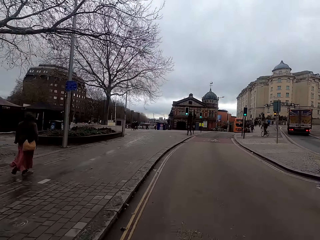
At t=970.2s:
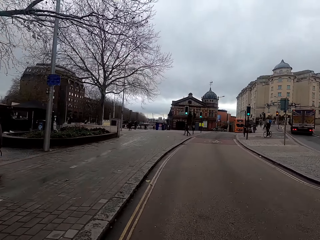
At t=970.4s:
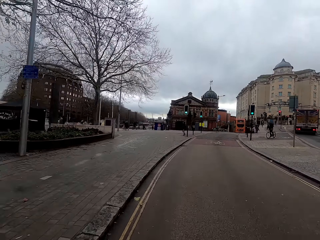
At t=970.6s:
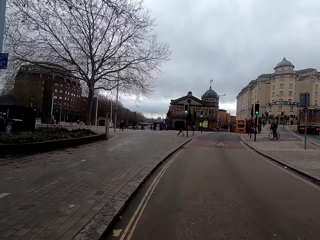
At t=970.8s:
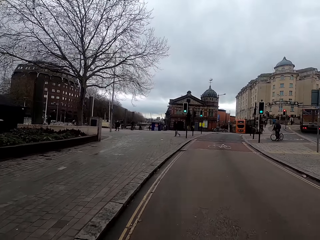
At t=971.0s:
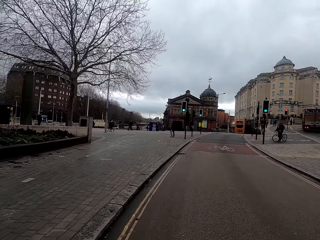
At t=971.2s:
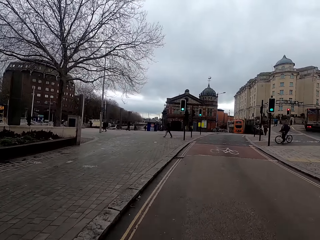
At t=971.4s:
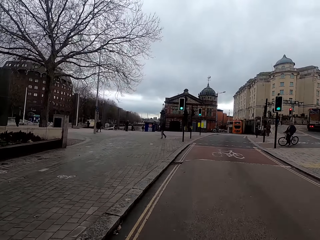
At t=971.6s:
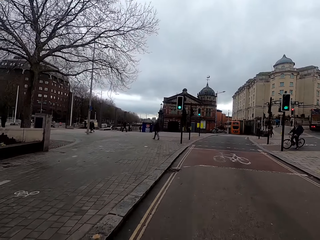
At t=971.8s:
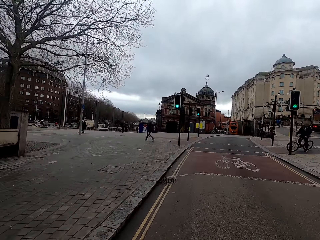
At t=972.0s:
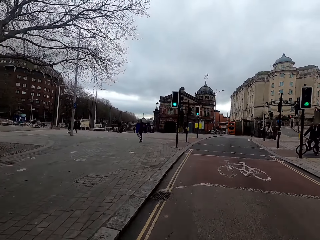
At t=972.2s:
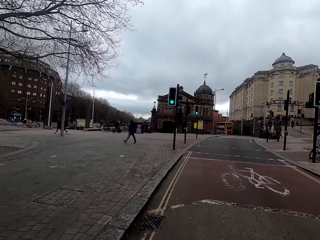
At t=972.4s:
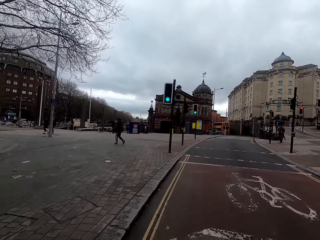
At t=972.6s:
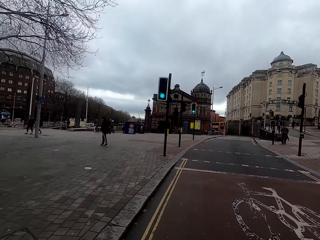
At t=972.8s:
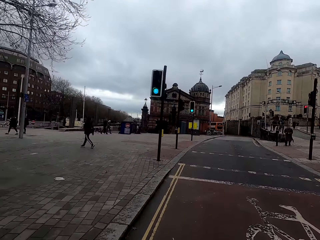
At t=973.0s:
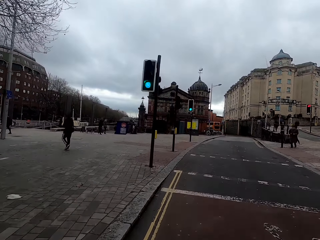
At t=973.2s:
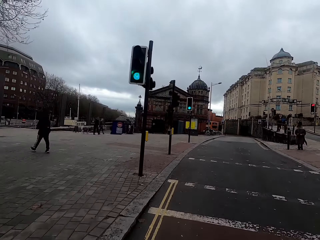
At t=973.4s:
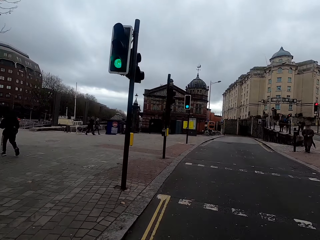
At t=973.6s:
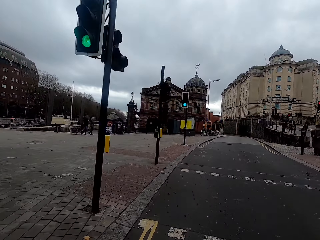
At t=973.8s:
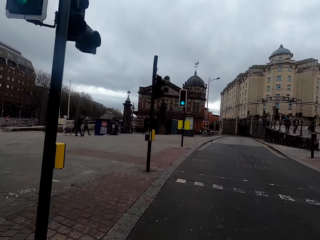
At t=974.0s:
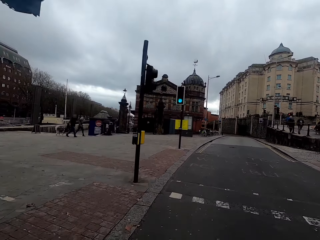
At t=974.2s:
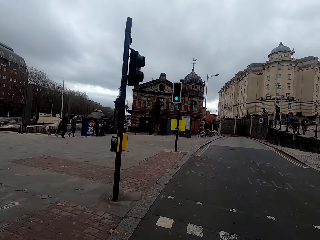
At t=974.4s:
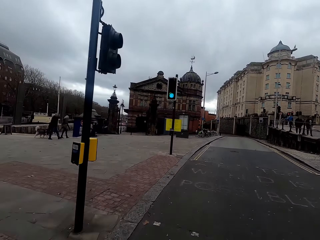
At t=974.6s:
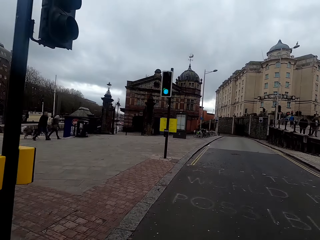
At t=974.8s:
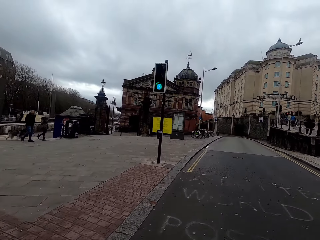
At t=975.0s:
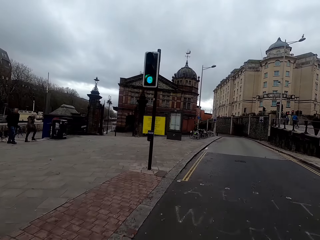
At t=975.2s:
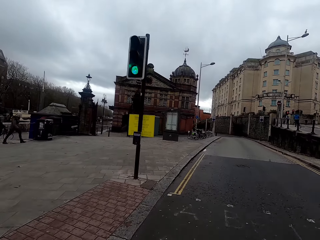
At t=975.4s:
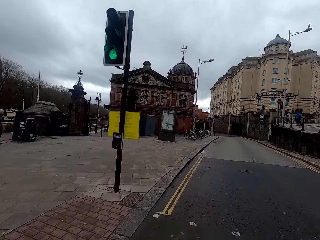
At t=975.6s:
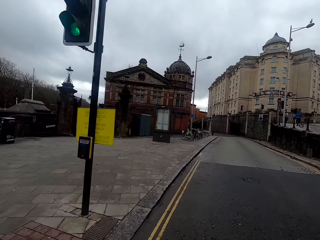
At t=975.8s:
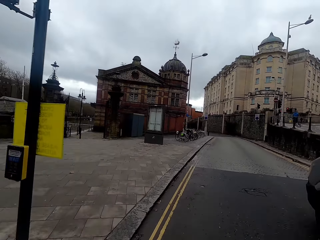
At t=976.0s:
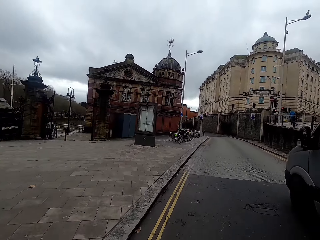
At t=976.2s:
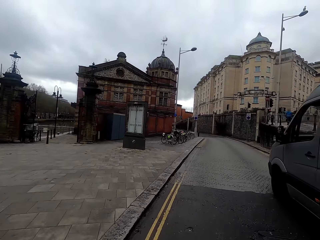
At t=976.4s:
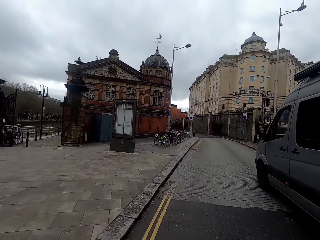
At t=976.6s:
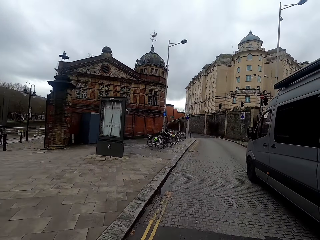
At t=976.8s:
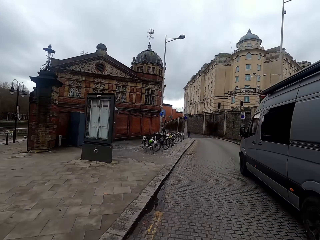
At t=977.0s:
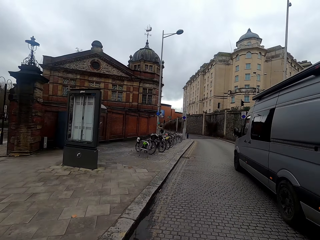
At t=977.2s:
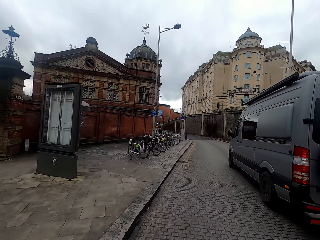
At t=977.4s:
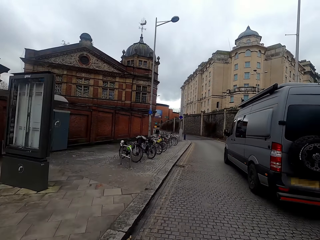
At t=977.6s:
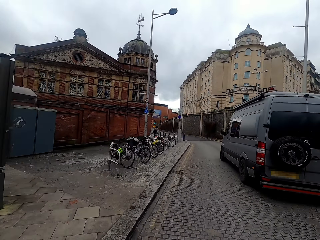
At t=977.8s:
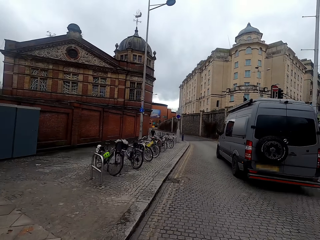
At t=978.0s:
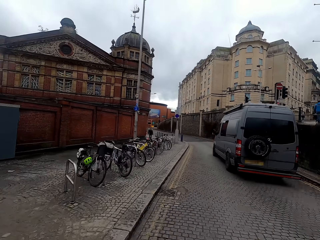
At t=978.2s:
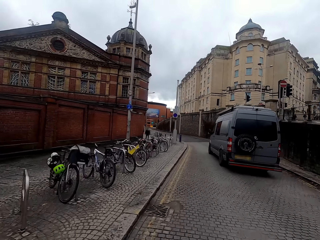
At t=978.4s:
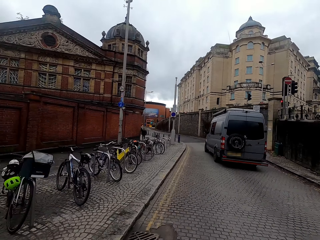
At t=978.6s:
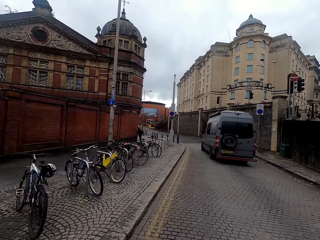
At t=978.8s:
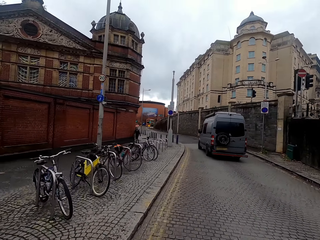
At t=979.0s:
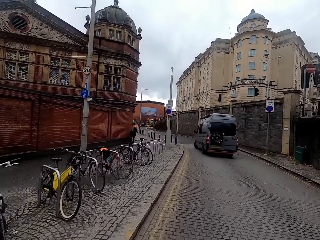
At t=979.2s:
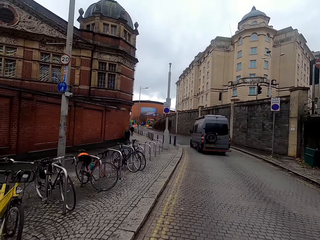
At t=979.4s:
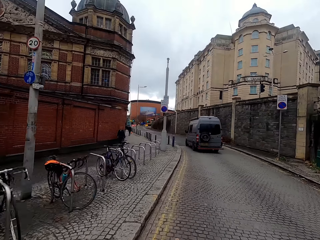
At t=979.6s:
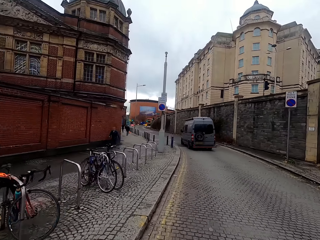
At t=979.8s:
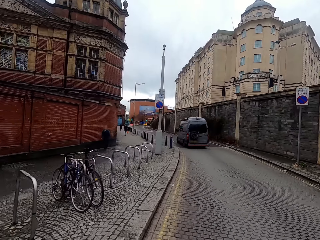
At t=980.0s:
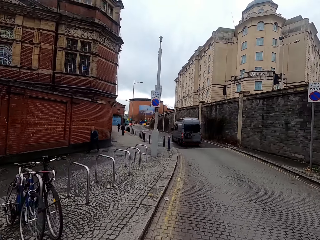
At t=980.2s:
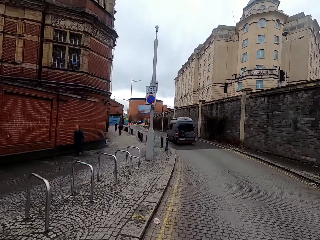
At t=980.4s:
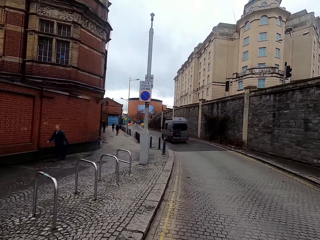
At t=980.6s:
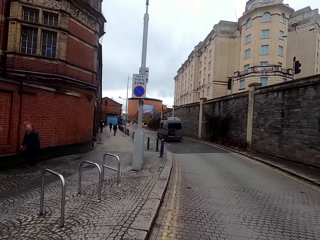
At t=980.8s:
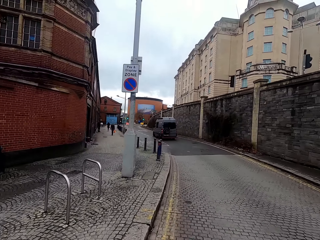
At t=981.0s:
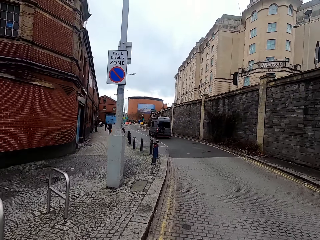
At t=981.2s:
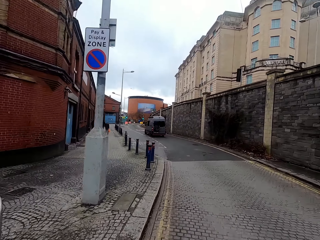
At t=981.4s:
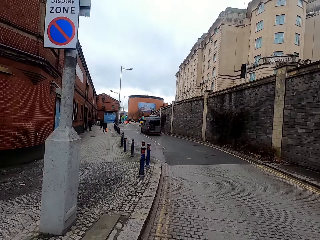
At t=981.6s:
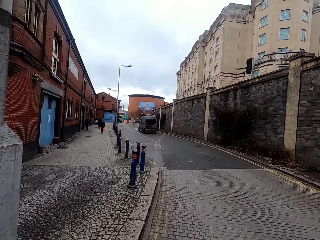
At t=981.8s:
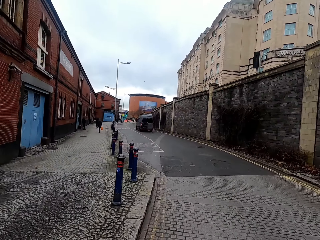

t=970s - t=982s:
The camera wearer drives past a woman. A grey bus drives past the camera wearer.

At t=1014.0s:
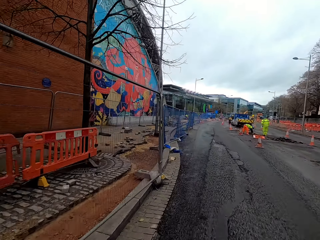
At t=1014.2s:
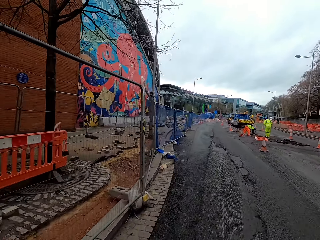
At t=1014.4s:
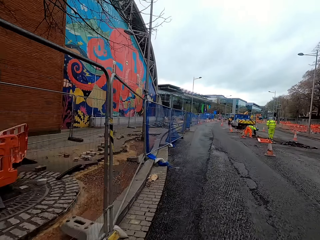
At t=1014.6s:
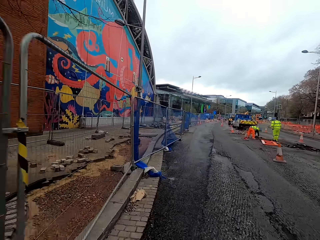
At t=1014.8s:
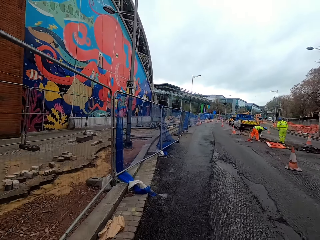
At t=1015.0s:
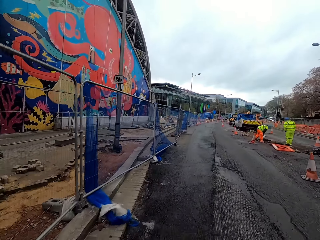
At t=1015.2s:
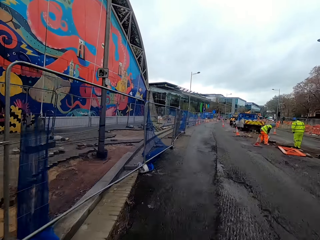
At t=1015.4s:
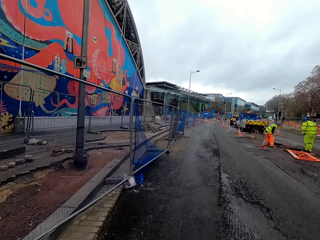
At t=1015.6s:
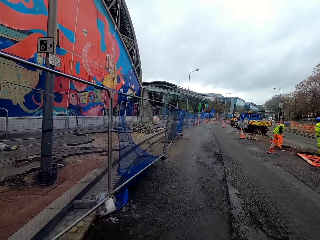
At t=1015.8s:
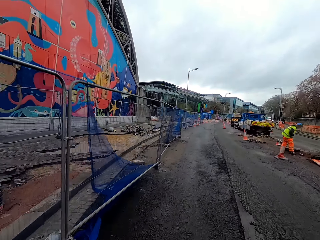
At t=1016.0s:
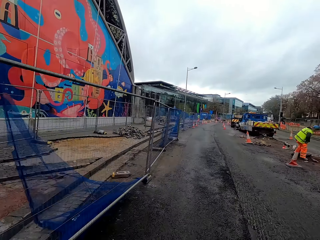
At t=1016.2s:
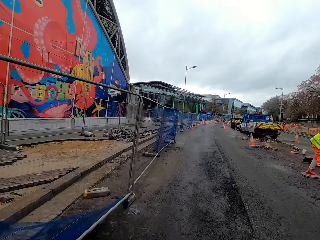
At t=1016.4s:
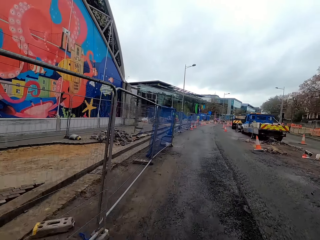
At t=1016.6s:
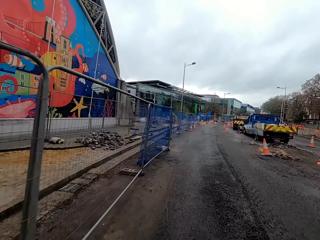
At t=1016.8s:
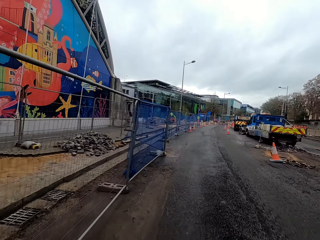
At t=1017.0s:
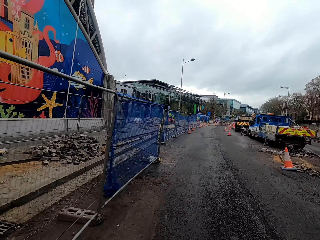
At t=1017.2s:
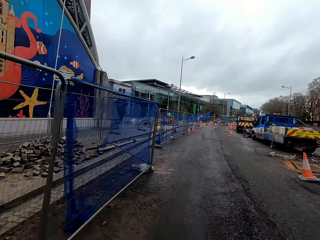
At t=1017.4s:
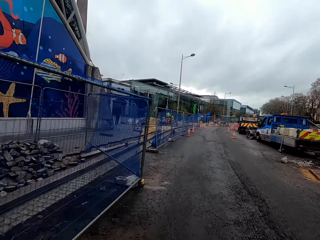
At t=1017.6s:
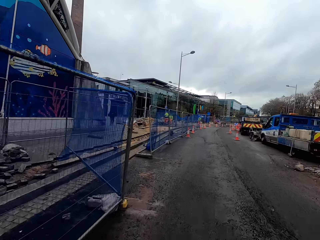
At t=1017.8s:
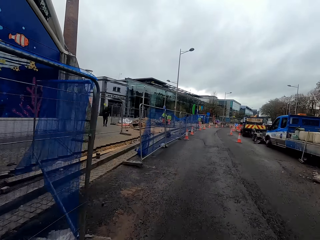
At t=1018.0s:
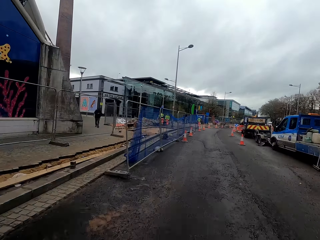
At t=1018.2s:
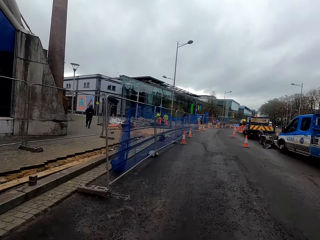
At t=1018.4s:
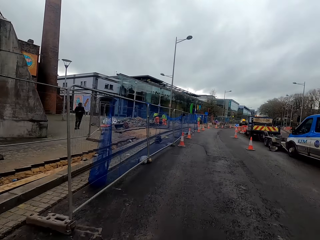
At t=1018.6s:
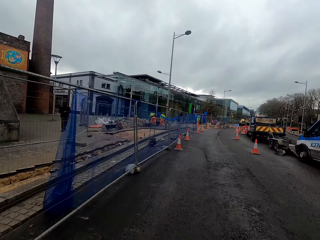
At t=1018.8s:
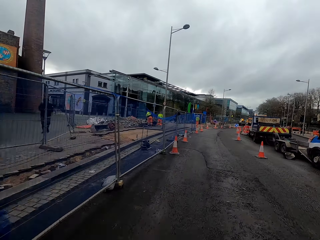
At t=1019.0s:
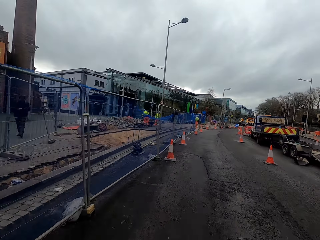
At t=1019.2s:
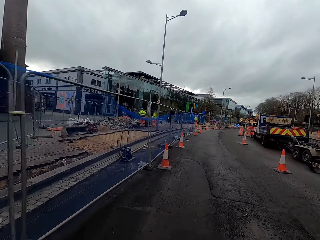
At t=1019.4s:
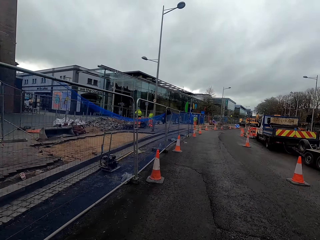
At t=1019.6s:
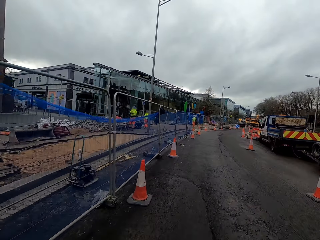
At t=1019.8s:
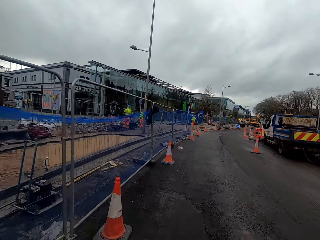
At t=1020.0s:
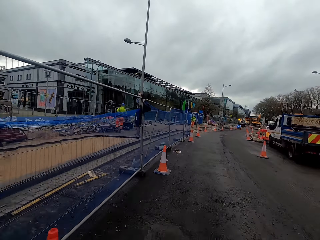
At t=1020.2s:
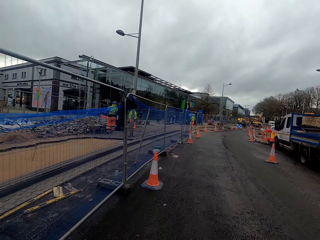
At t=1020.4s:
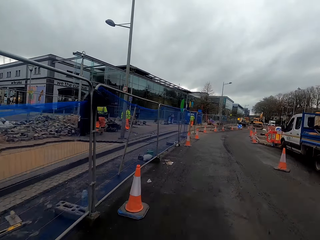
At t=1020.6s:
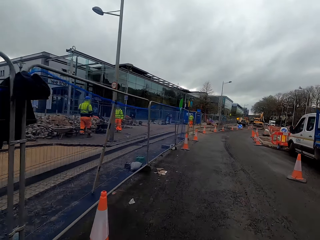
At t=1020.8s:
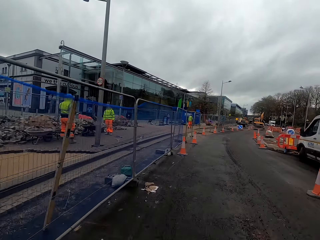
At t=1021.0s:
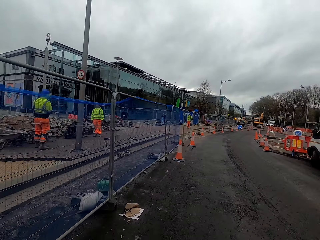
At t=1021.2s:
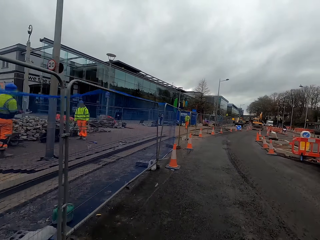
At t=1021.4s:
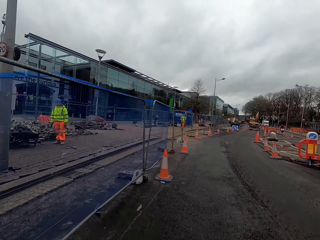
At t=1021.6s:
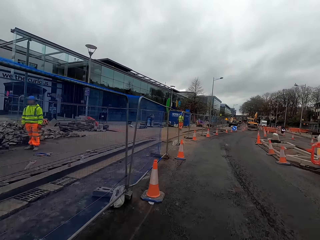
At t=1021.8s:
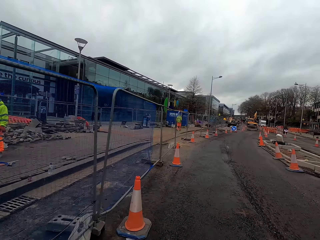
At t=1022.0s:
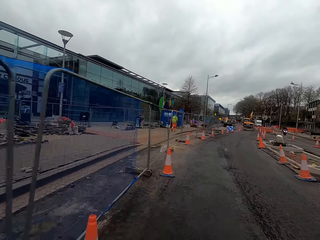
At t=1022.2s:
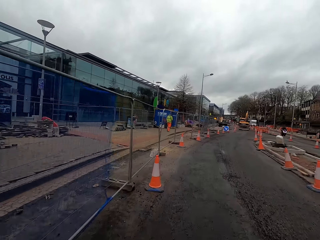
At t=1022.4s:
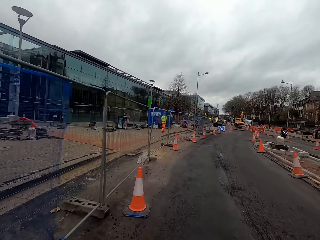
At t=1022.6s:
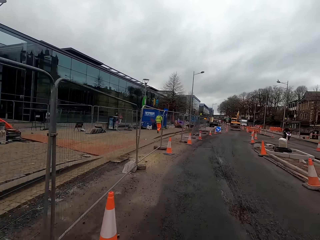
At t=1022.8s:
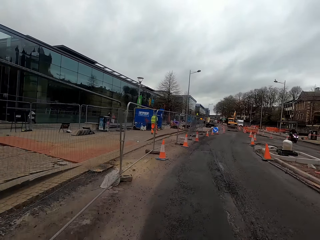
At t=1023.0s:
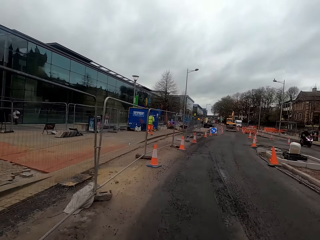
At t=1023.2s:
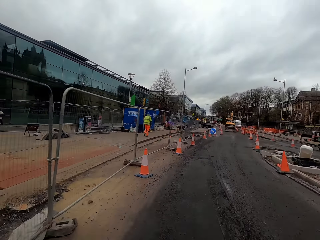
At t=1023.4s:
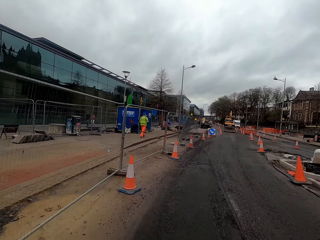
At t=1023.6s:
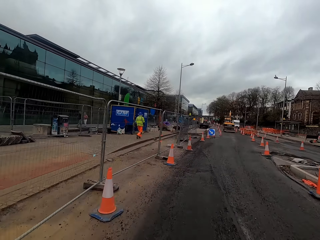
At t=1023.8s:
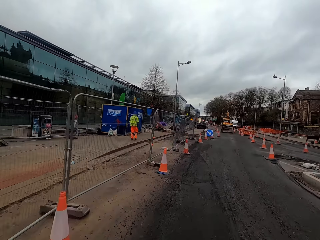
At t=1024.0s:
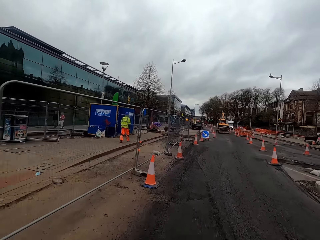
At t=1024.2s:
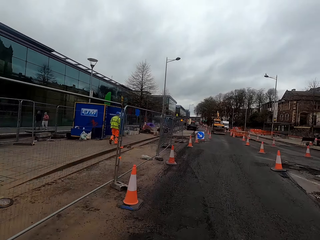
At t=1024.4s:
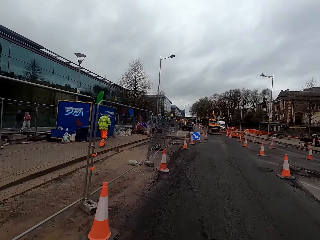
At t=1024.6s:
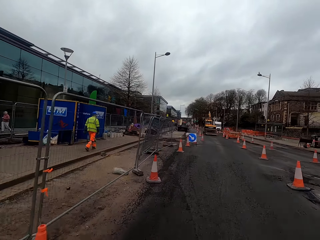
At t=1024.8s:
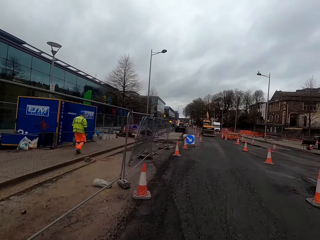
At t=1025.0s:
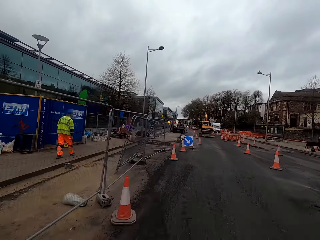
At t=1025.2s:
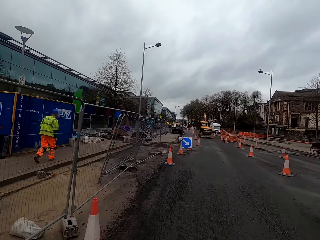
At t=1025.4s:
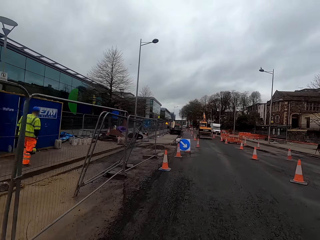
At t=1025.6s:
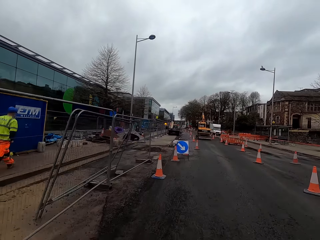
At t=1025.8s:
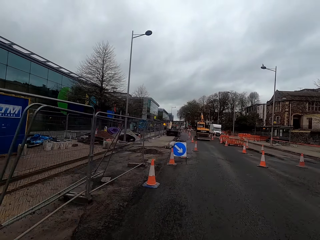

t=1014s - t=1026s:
The camera wearer drives past a man. They drive past another man.
